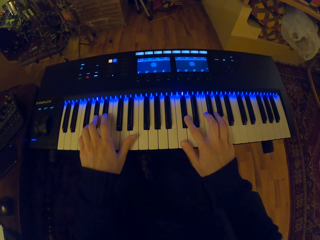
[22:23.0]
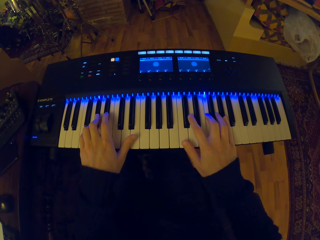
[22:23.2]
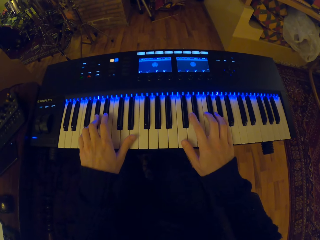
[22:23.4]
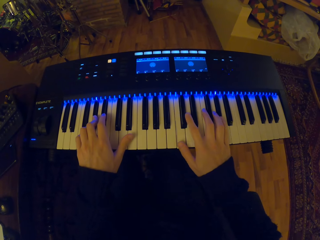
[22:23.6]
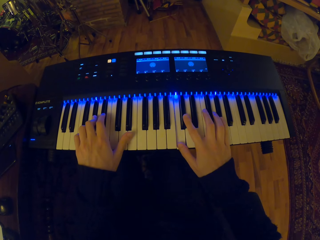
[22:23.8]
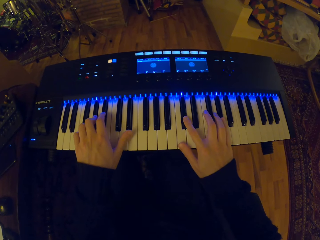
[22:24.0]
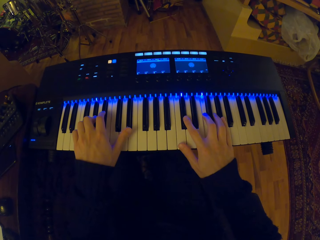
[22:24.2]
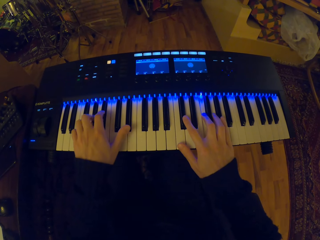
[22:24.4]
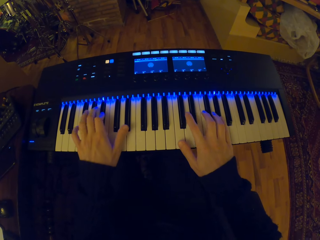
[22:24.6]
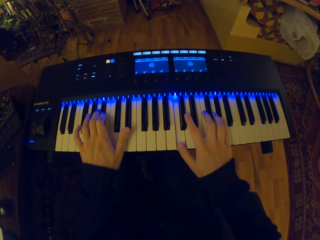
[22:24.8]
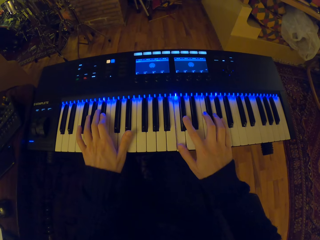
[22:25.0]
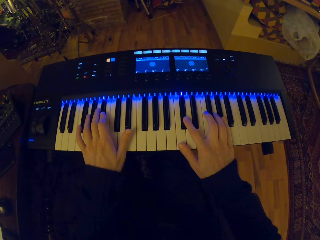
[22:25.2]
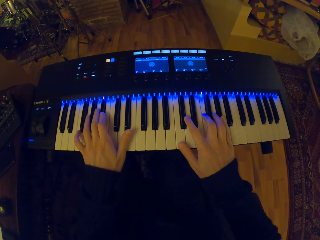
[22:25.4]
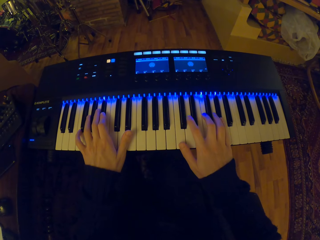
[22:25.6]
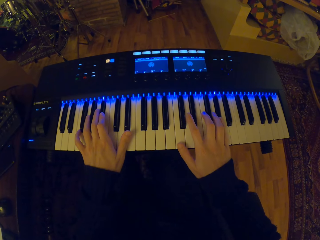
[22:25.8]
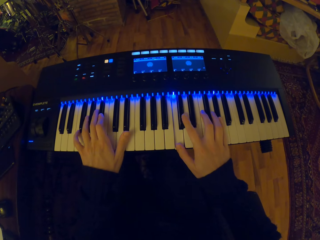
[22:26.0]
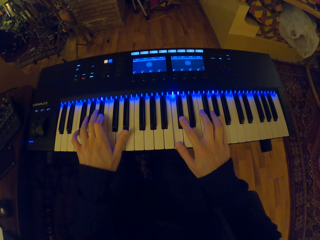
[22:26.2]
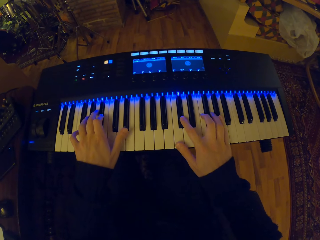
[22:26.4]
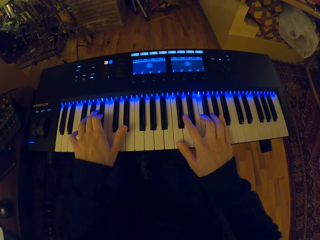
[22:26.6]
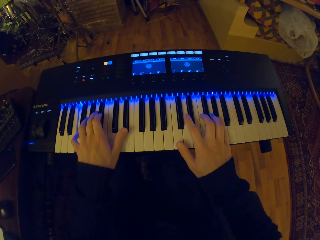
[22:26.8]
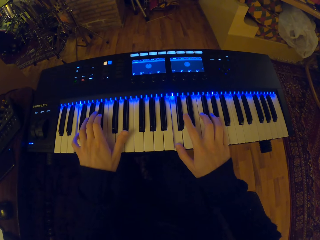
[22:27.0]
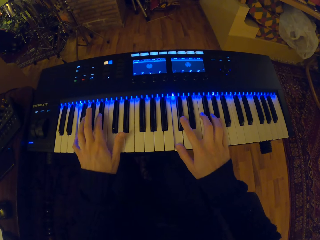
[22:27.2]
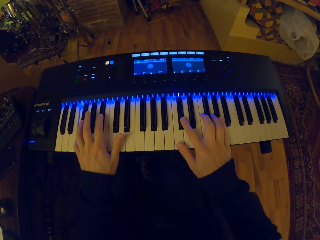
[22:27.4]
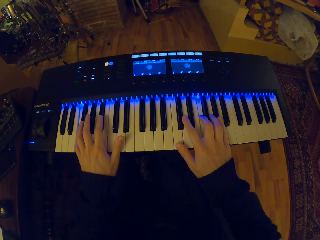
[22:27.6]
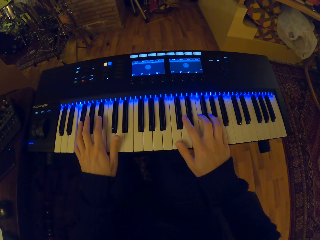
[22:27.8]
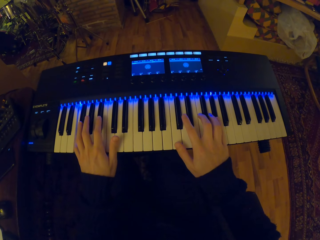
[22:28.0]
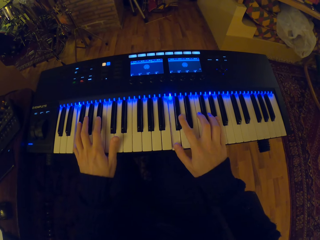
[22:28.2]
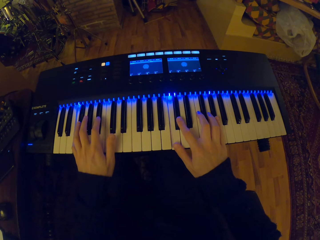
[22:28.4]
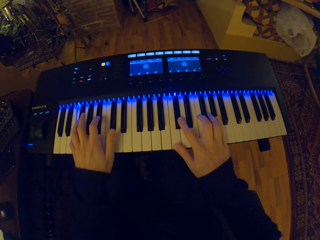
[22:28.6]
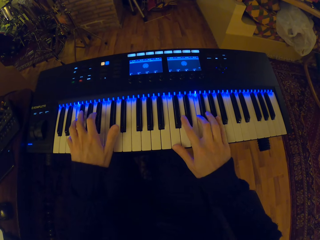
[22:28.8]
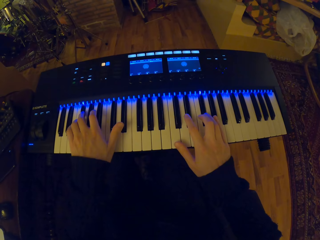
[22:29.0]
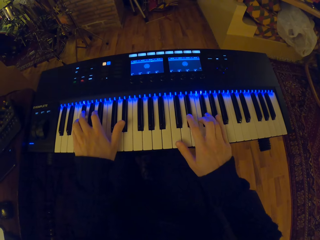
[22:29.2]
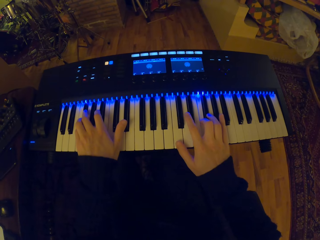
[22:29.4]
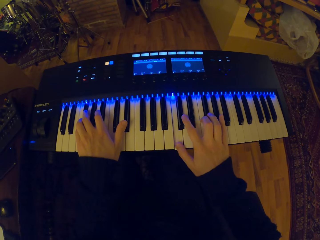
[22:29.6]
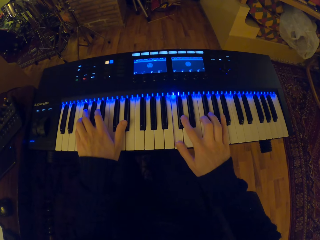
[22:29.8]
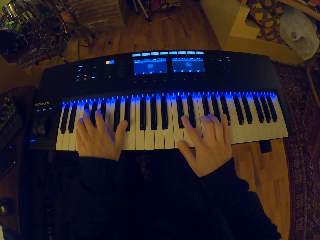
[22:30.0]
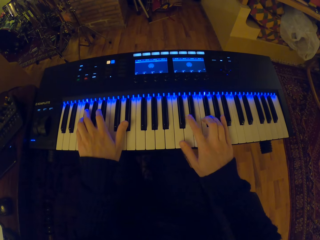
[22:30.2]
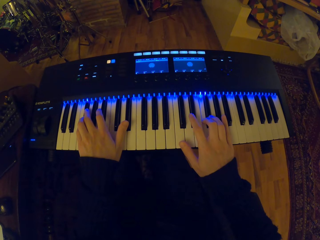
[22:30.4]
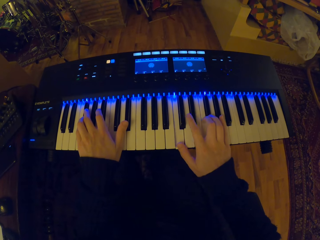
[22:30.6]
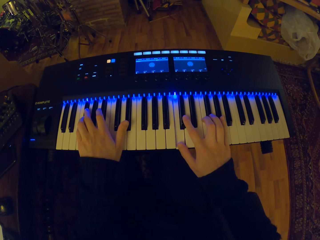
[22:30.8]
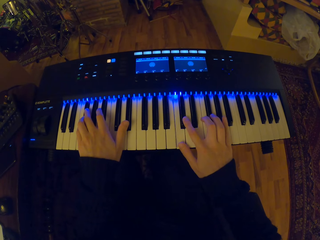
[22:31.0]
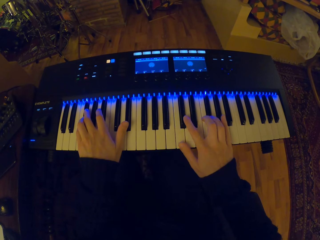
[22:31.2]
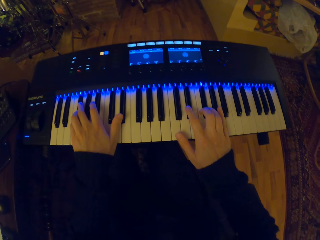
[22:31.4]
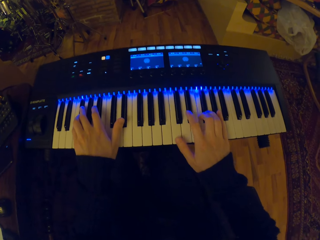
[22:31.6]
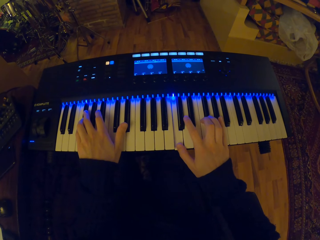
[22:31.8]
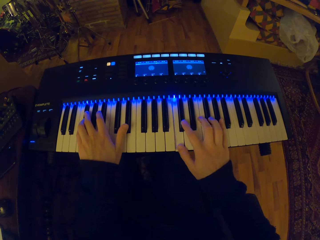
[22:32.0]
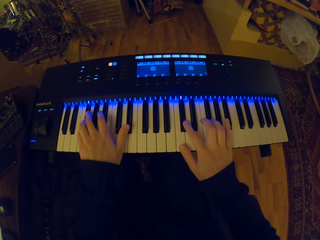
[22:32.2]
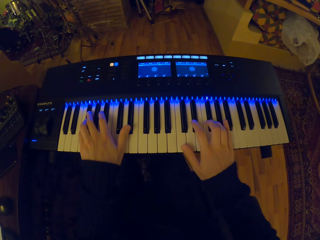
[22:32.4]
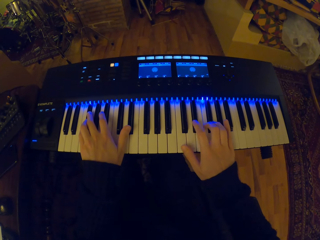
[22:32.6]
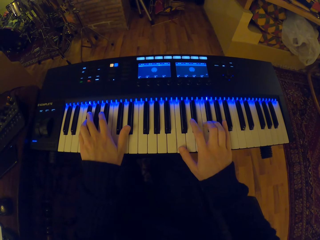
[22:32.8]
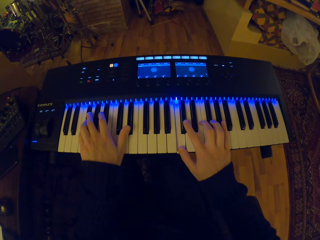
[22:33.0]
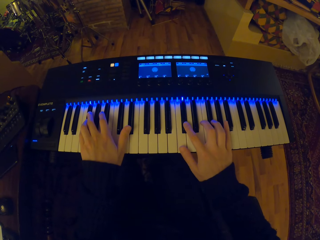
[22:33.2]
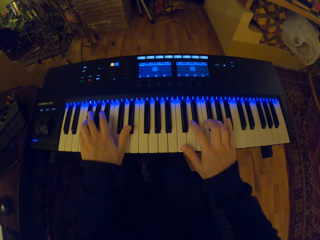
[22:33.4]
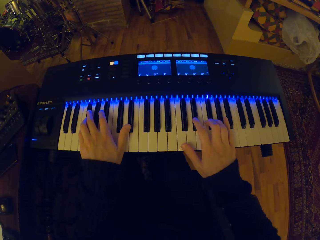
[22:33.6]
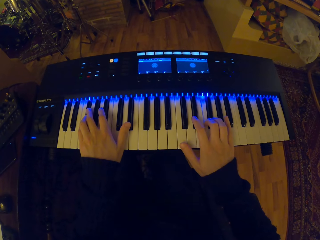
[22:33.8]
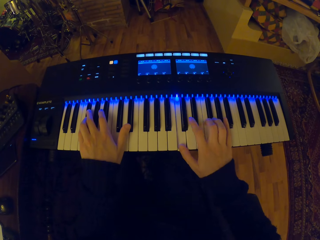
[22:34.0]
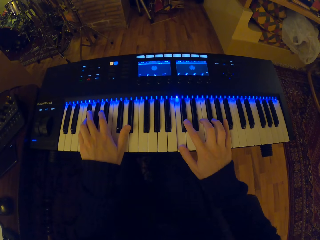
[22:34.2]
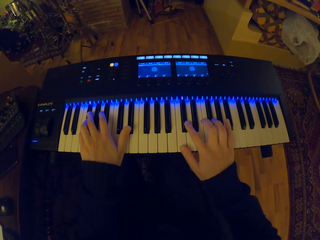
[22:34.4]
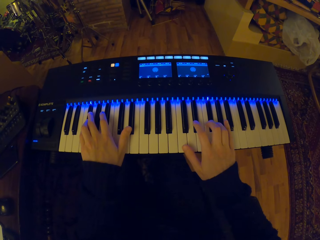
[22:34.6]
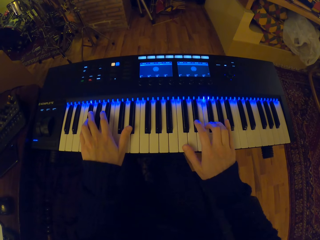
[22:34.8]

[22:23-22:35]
The camera wearer plays the digital piano.

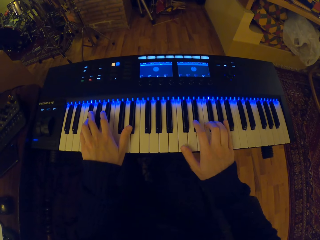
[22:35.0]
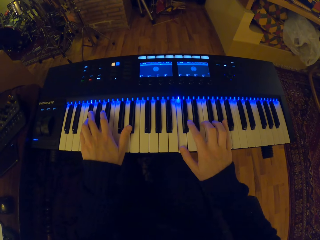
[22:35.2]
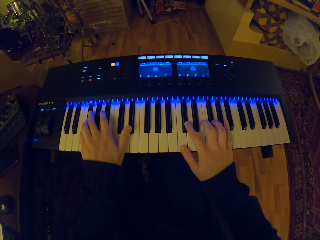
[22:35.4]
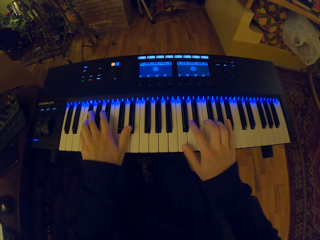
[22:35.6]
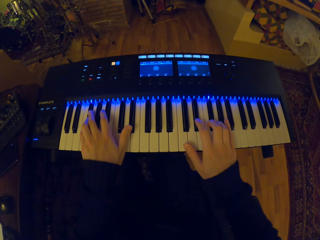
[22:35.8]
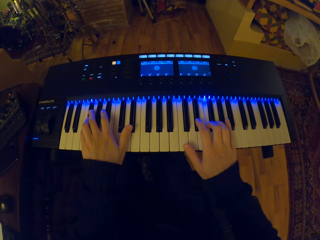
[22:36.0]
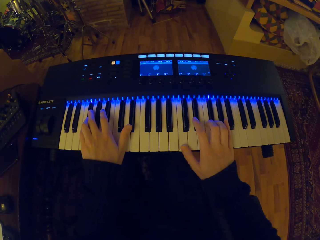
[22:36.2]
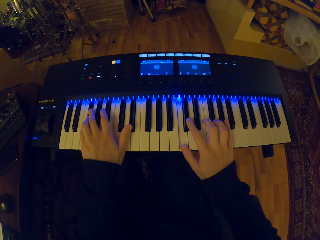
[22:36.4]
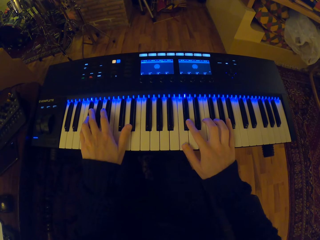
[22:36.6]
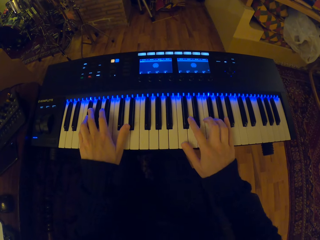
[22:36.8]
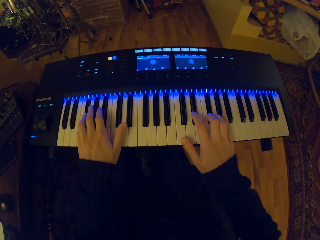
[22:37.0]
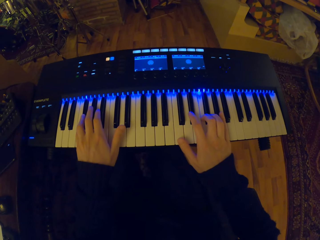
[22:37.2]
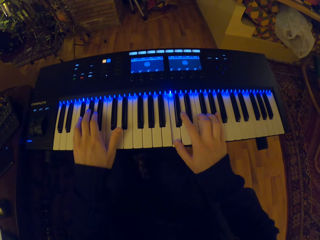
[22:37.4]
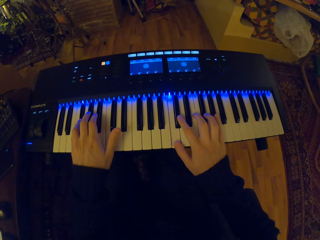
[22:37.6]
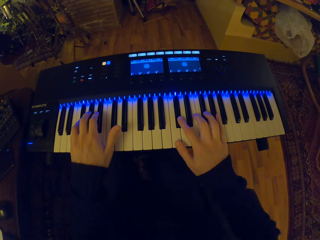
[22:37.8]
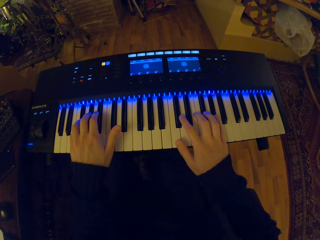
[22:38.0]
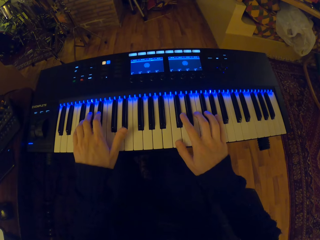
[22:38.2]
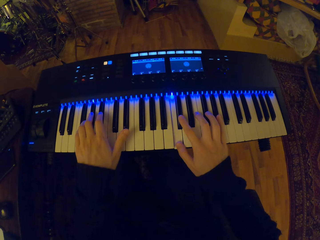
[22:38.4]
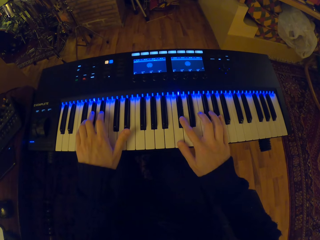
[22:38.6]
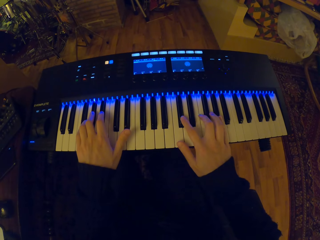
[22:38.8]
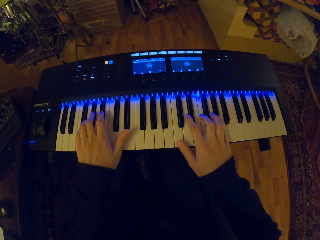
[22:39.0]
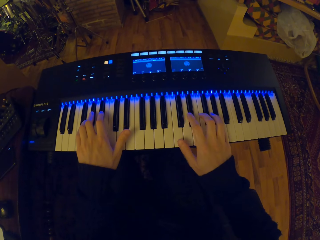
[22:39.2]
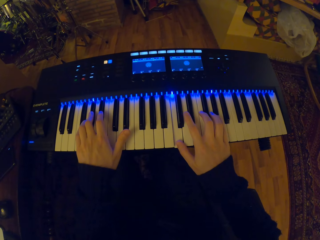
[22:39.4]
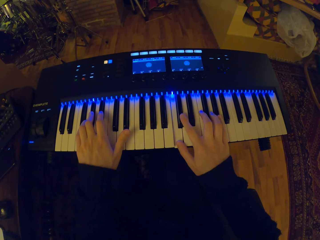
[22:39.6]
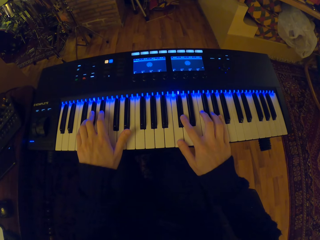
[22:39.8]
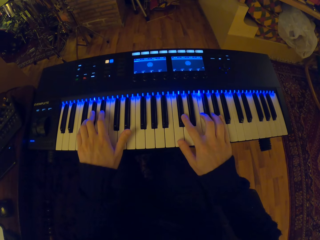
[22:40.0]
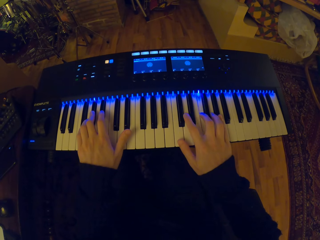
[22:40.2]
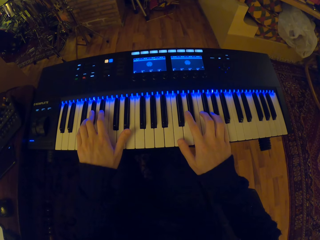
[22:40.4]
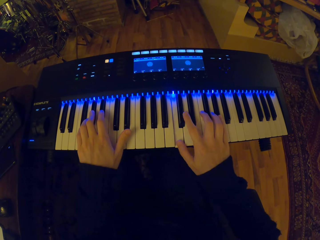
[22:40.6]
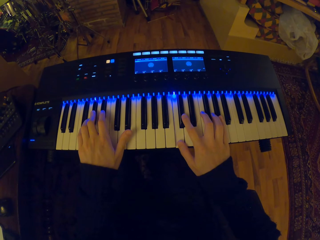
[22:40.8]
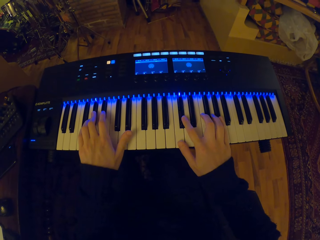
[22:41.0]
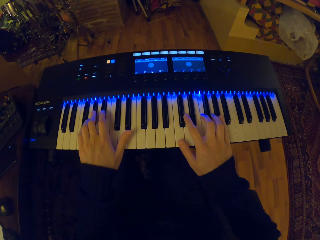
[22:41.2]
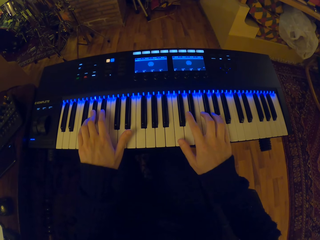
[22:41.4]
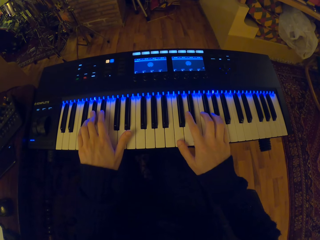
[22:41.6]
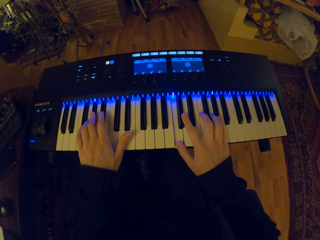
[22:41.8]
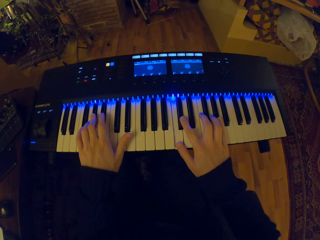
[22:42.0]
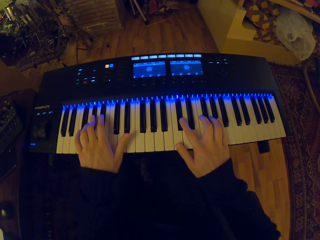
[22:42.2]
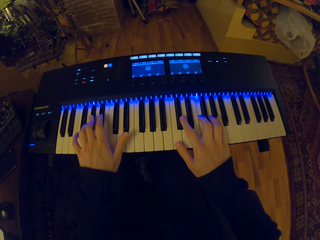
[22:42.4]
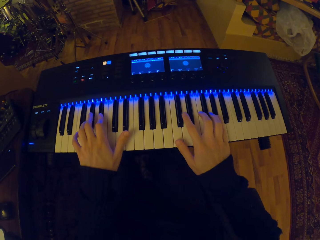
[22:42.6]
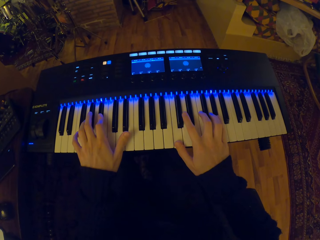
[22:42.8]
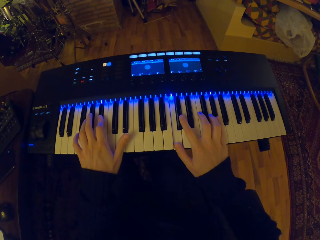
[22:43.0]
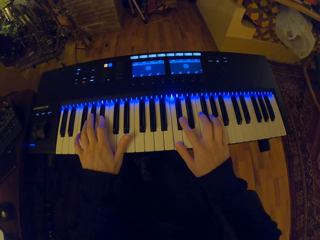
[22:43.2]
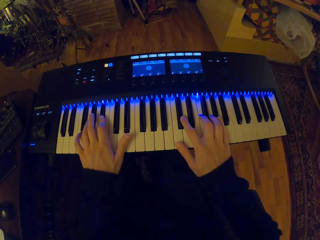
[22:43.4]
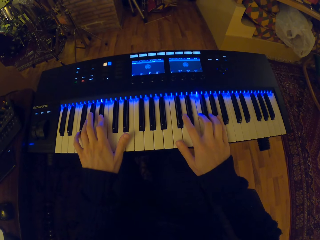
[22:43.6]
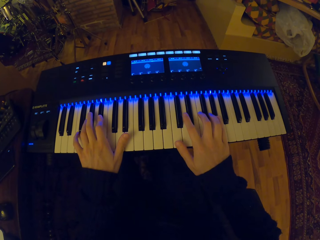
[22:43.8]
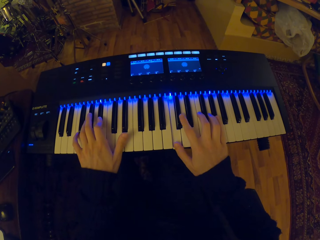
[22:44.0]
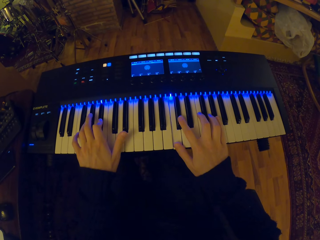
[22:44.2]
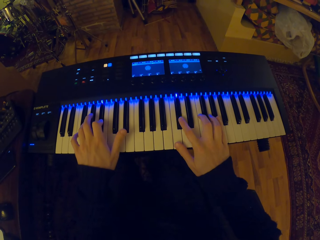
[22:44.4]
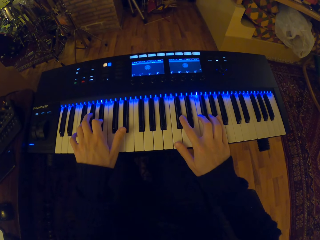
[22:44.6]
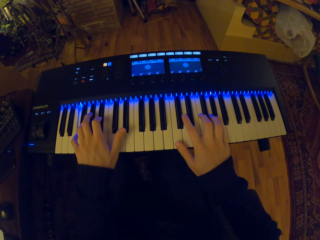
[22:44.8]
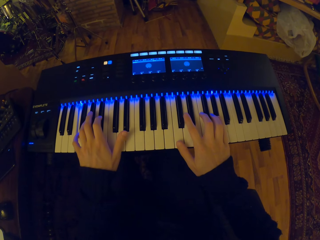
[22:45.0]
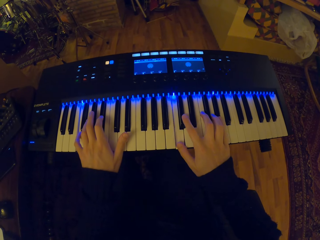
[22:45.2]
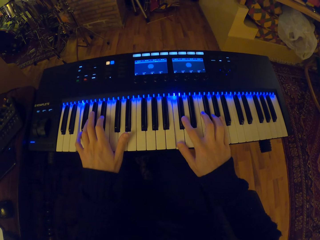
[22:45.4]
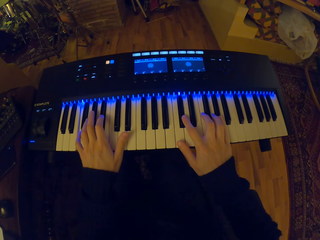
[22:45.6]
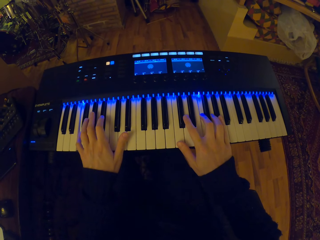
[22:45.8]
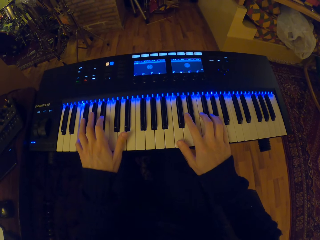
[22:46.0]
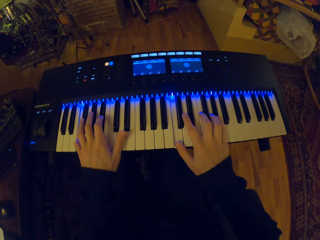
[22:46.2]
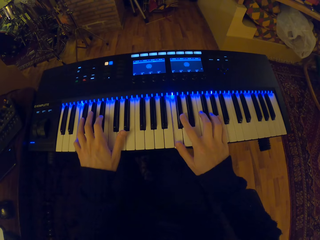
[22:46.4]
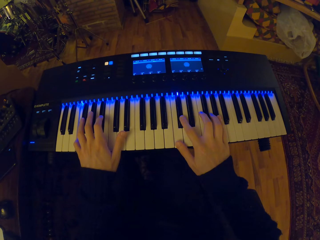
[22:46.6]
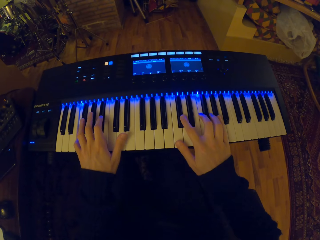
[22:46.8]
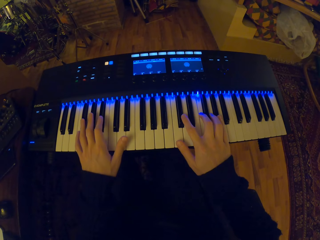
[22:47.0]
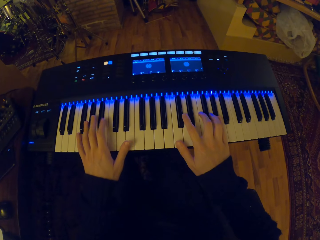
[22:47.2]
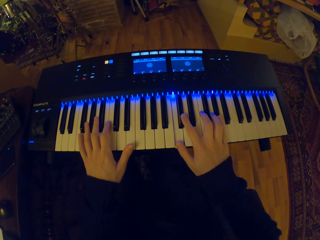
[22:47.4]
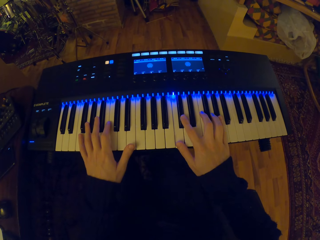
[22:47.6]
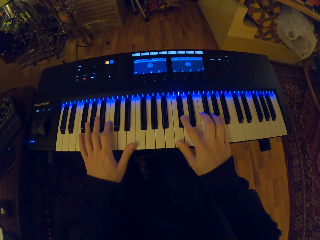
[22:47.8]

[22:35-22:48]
The camera wearer plays the digital piano.
